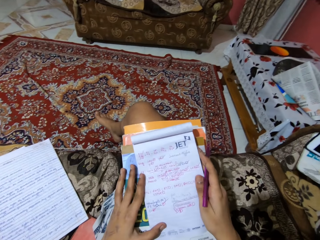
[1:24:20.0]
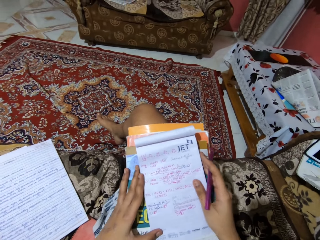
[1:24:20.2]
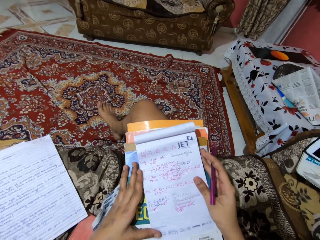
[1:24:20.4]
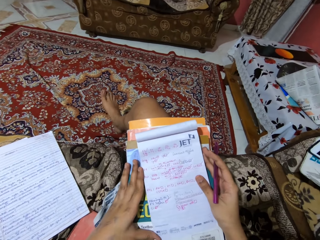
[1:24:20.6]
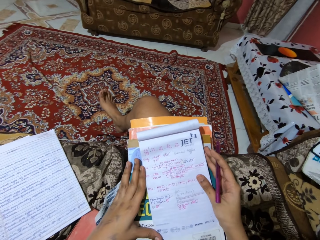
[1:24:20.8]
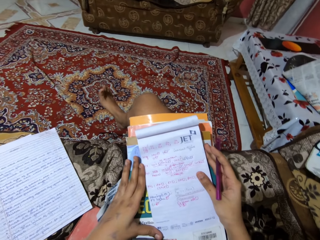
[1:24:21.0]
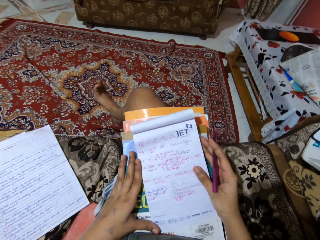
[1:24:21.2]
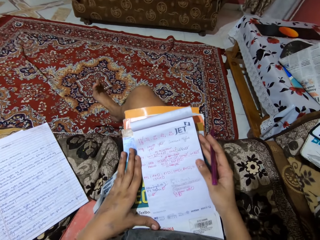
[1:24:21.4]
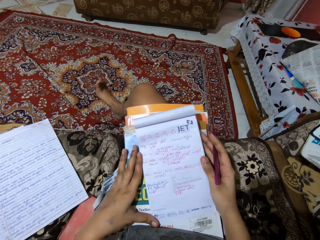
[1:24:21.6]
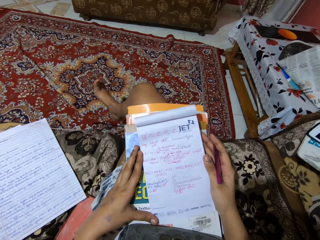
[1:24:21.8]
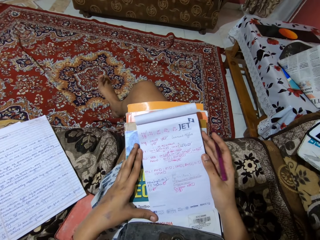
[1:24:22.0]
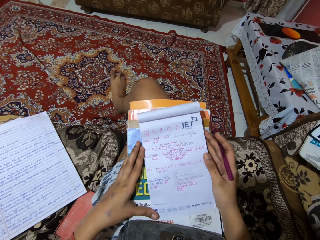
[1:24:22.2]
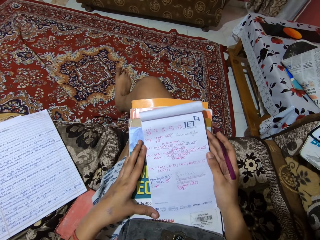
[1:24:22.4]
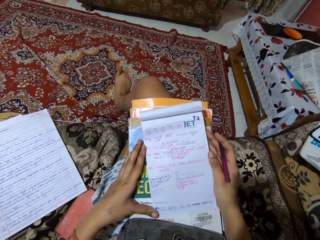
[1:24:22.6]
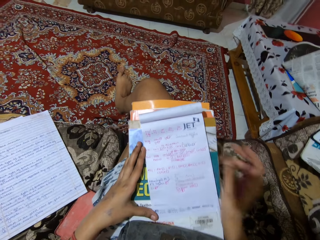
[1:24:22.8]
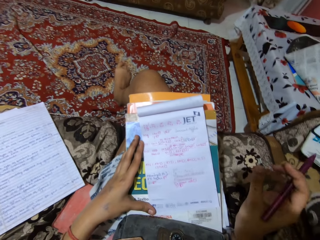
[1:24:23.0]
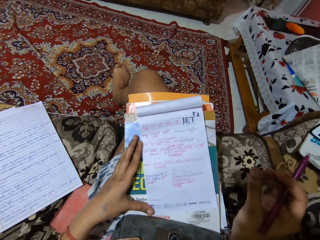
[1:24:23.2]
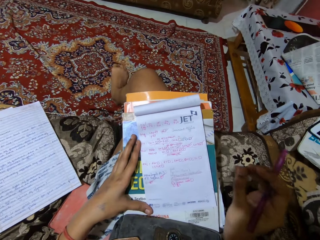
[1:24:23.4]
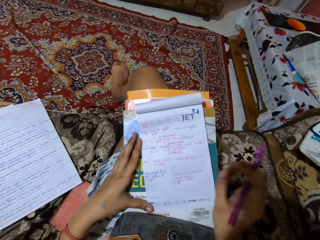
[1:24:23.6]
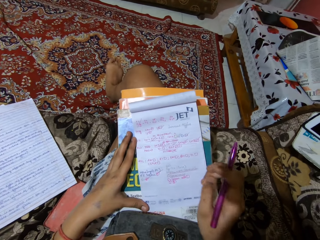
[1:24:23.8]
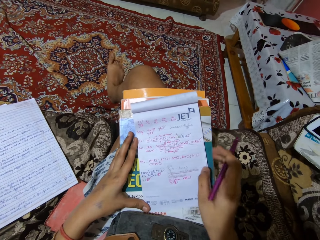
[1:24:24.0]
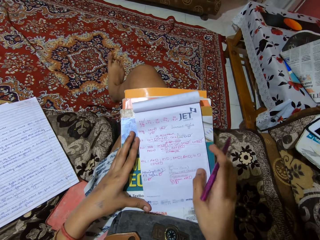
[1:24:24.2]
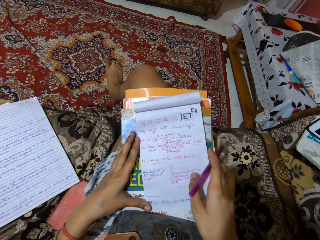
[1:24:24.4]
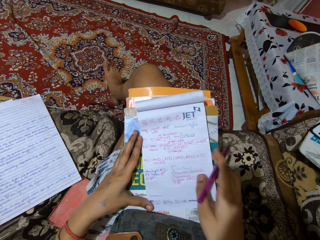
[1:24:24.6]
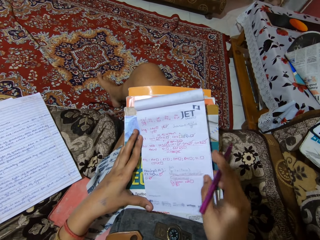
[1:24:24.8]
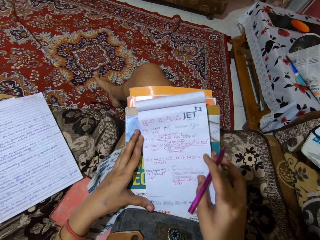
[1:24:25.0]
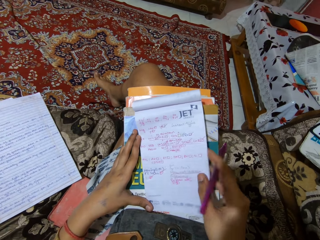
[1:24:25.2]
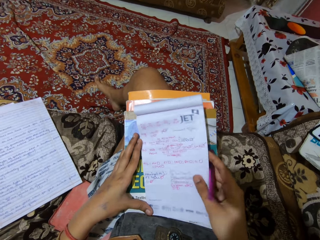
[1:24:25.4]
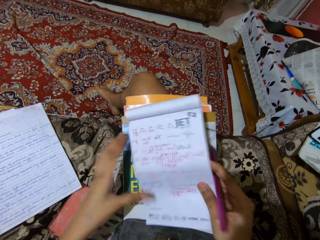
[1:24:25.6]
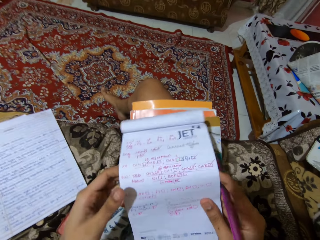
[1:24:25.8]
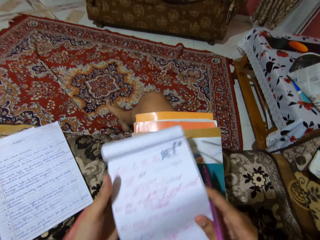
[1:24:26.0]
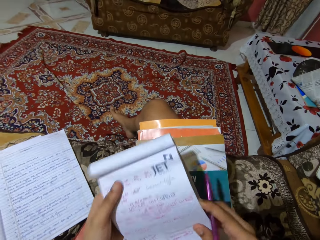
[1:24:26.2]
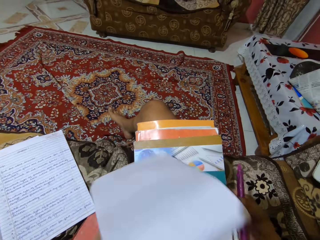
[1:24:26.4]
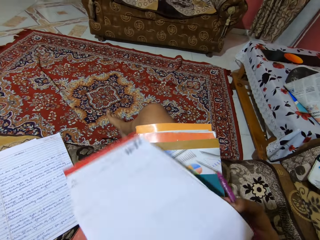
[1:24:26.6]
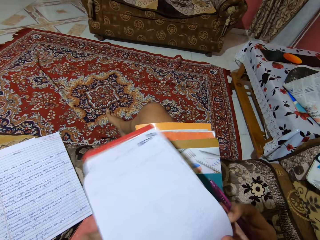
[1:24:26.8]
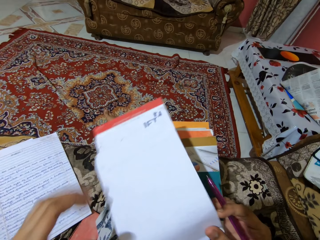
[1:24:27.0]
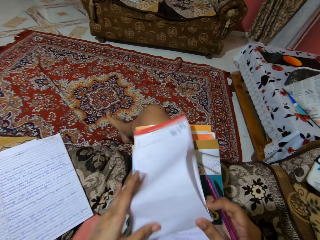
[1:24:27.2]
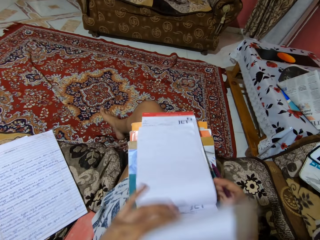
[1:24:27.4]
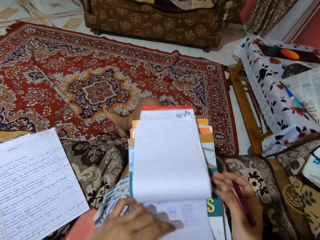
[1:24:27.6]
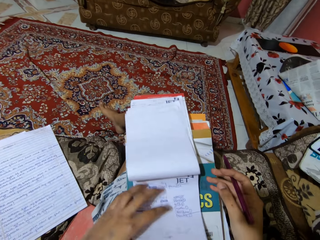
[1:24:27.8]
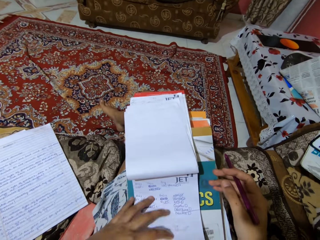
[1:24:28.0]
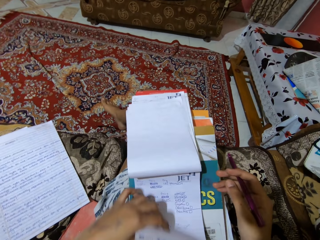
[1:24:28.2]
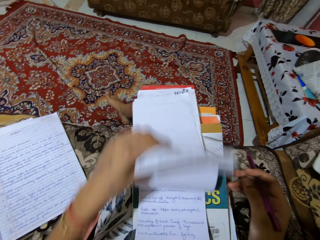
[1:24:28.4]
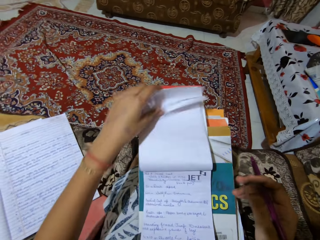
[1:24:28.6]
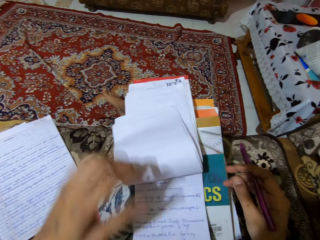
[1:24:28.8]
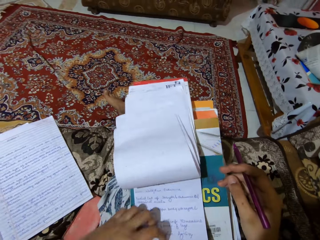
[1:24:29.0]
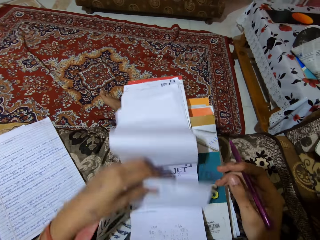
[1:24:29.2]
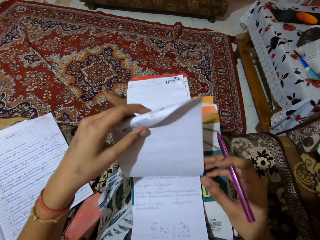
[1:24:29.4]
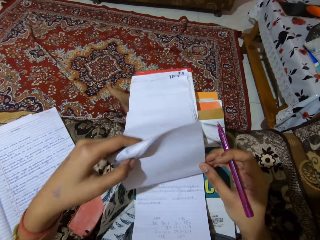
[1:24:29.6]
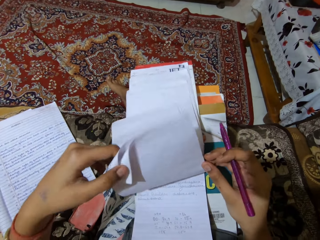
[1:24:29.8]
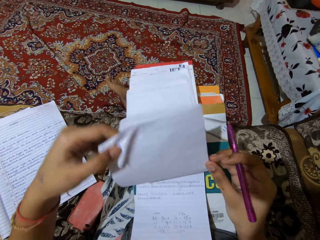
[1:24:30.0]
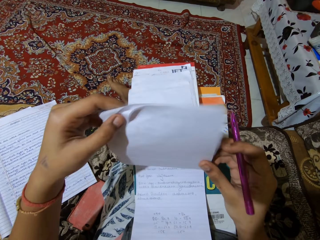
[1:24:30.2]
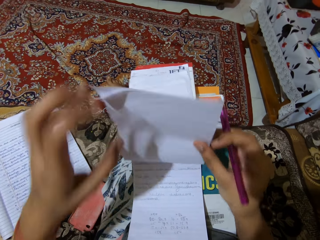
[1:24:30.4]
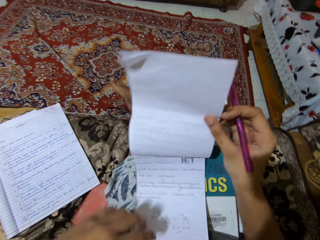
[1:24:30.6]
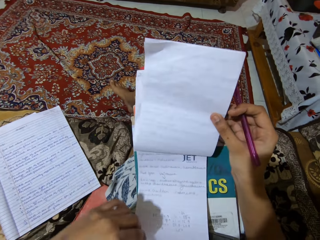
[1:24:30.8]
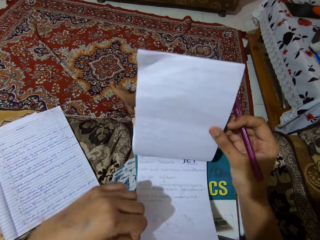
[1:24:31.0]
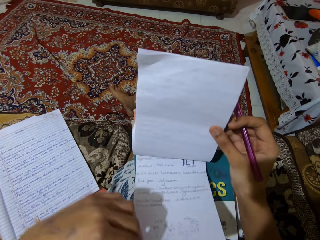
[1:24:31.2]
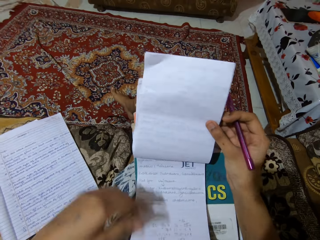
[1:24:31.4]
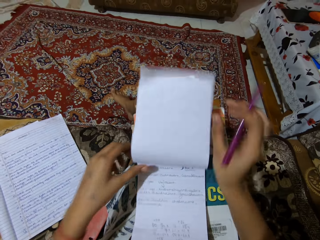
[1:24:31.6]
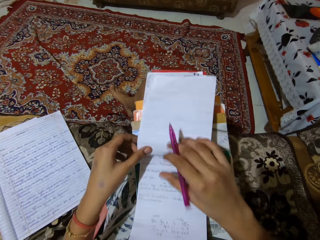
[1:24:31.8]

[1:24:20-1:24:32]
The camera wearer looks at the book. They flip the pages of the notepad.

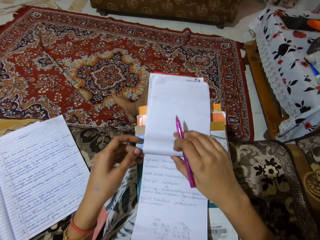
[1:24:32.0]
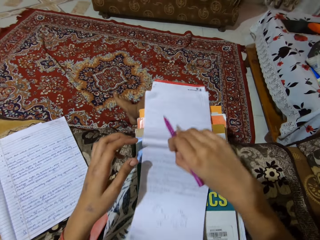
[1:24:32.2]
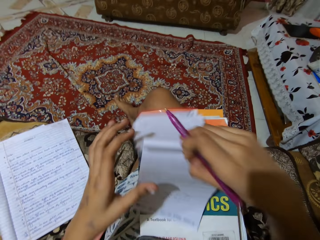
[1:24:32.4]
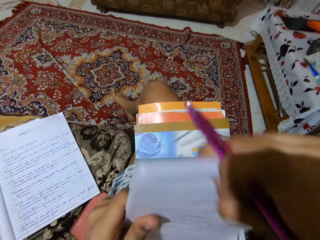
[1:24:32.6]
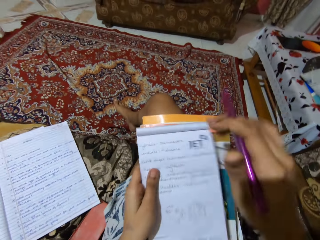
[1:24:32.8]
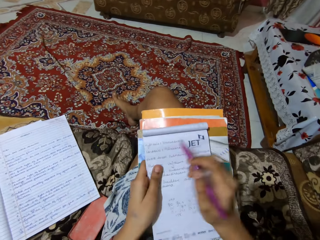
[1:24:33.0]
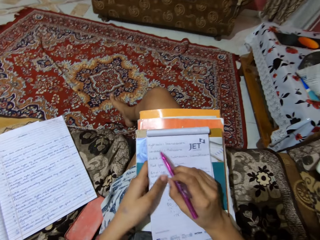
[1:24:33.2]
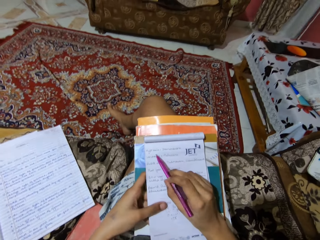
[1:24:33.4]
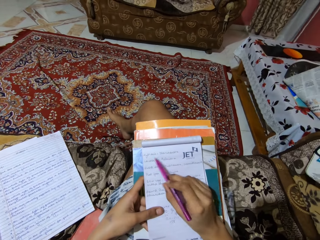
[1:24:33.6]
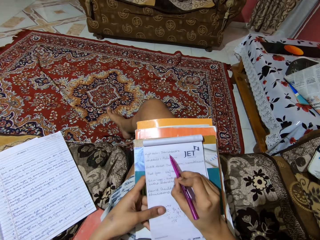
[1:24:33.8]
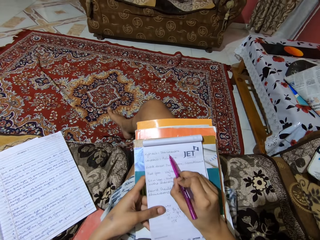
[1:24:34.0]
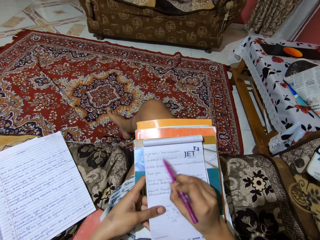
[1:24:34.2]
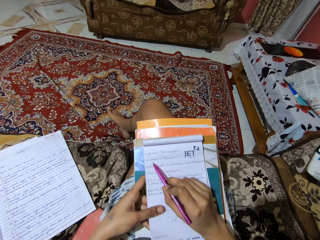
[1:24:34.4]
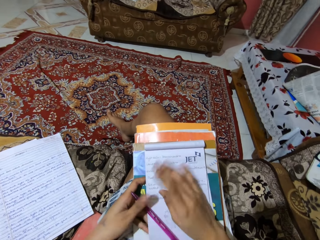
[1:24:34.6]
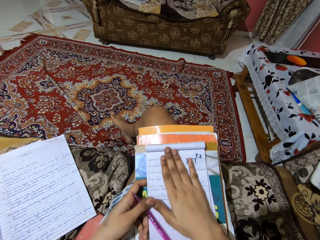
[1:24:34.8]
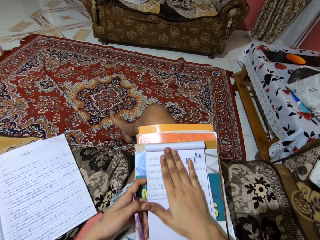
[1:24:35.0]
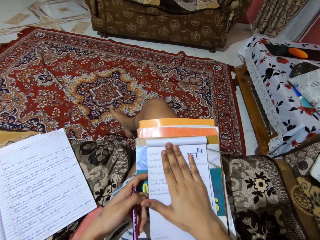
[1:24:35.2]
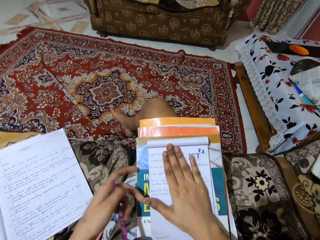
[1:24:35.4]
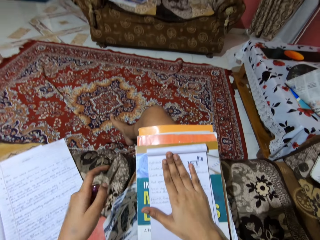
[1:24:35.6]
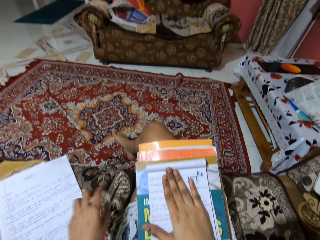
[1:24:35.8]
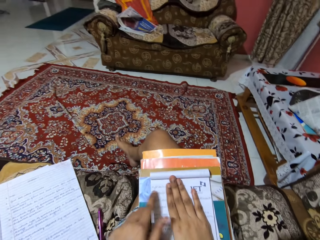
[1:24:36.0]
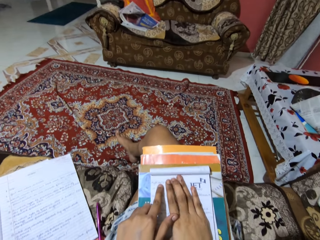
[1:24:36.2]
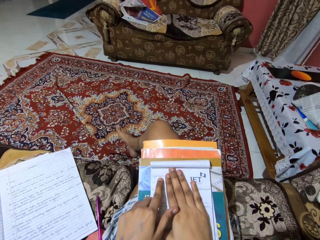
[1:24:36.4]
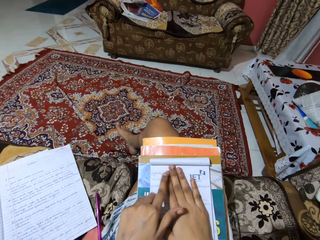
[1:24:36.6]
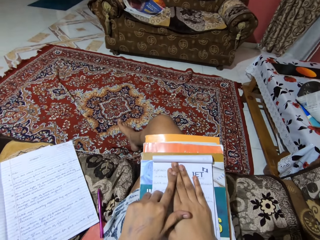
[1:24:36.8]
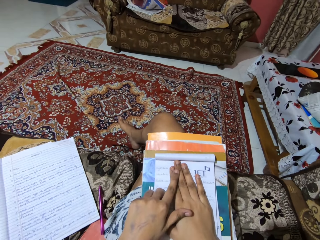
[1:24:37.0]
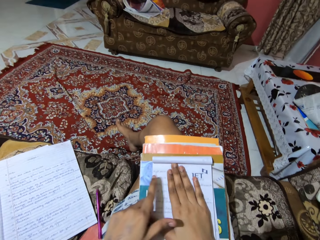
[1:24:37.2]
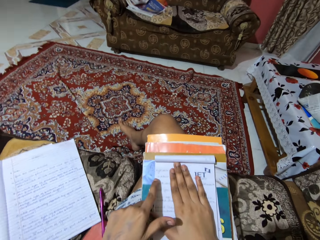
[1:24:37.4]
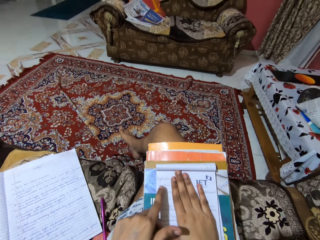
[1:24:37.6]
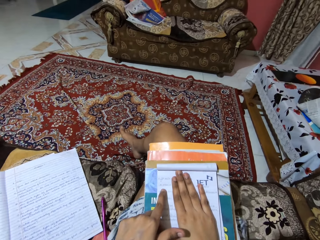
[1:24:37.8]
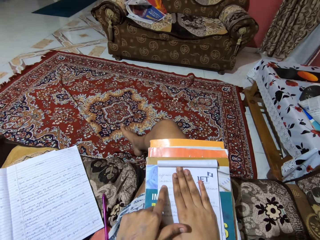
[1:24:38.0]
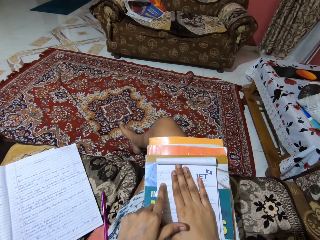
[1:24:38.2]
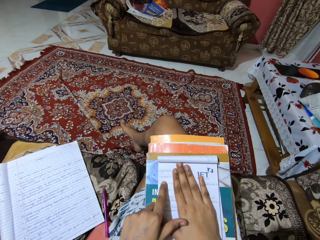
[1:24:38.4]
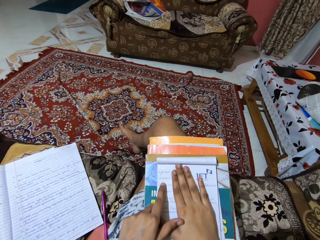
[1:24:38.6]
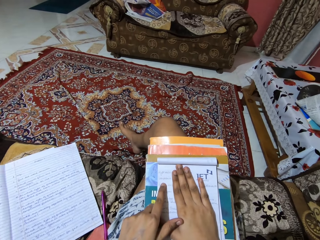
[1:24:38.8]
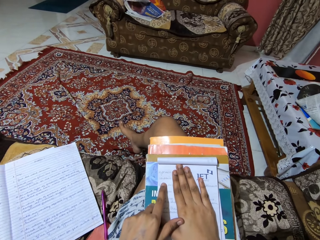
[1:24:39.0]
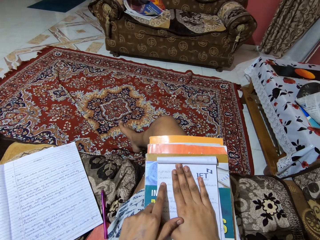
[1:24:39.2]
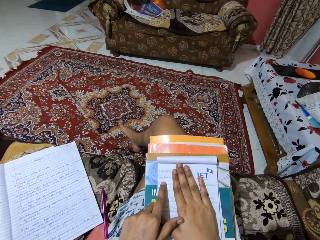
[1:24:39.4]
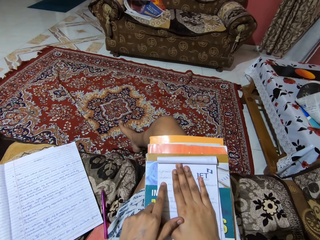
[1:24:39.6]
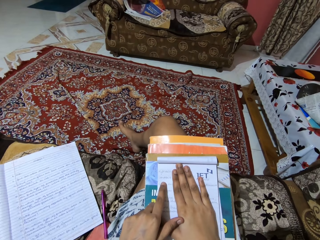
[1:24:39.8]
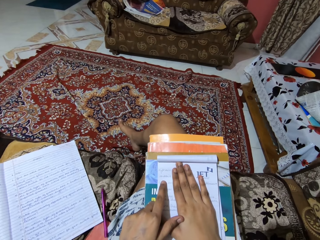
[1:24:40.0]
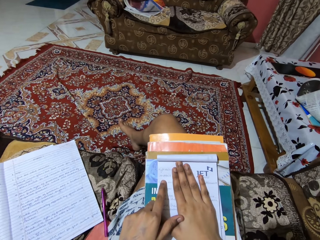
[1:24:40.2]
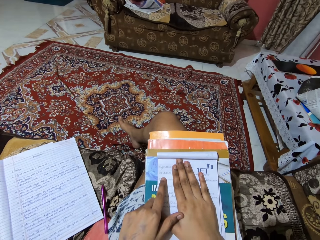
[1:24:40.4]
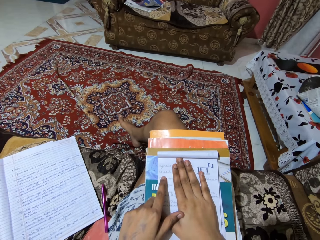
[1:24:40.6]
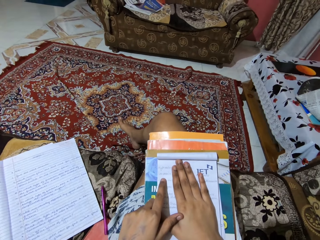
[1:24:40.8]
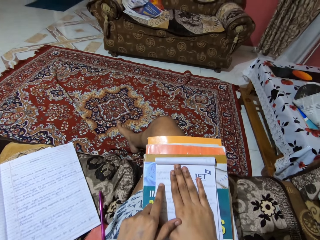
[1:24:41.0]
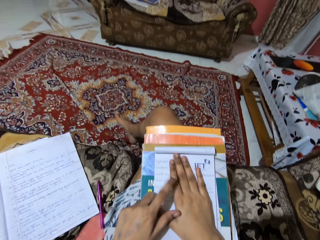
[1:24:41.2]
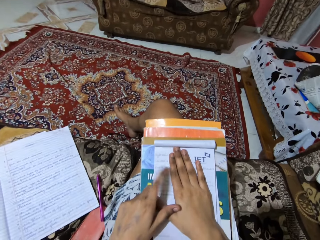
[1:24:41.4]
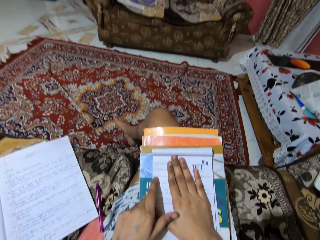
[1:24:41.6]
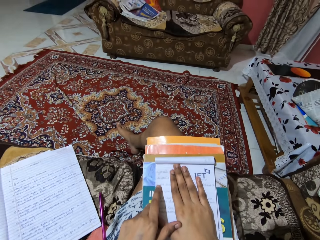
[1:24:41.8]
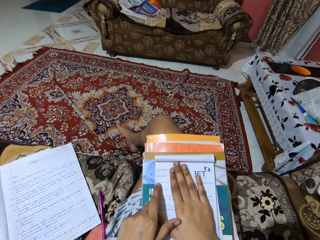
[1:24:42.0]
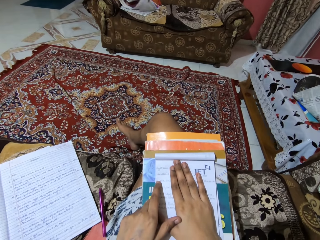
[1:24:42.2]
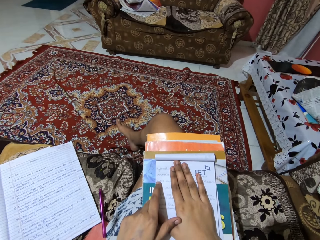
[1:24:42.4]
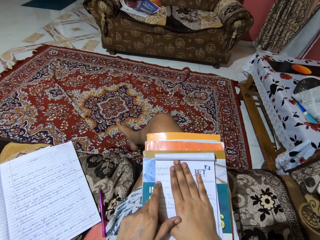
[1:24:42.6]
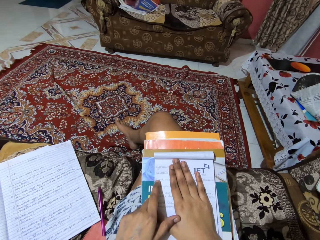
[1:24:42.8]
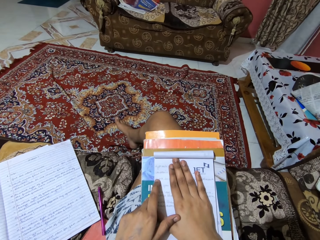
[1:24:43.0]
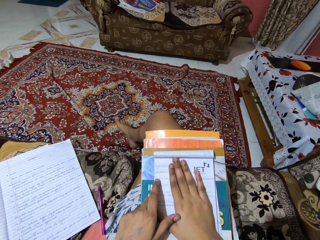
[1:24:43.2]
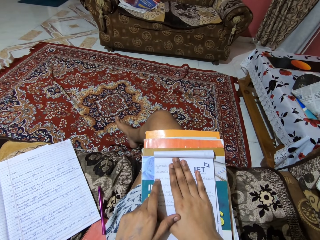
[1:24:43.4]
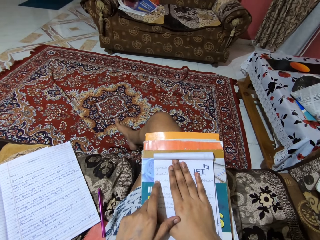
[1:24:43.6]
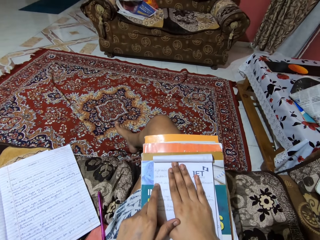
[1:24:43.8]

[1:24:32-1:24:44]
The camera wearer points at the words in the book with the pen. She places her hand on the book. She throws the pen on the floor. She reads out the notepad on her lap. She looks at the book. She reads the book aloud.
